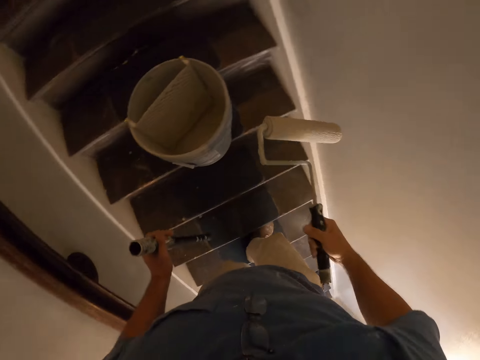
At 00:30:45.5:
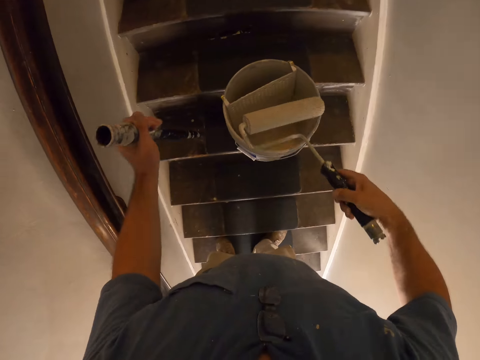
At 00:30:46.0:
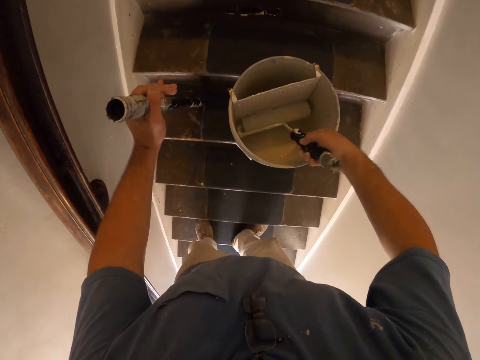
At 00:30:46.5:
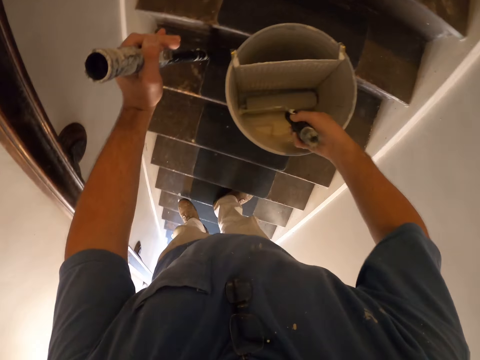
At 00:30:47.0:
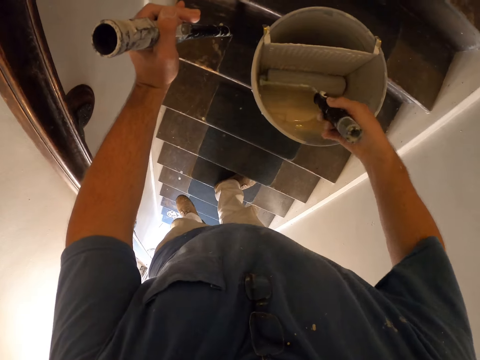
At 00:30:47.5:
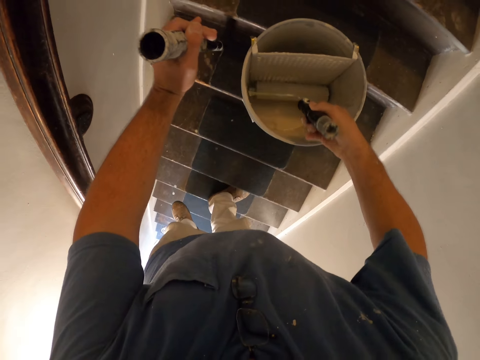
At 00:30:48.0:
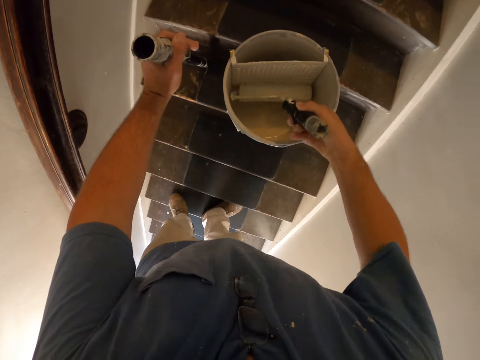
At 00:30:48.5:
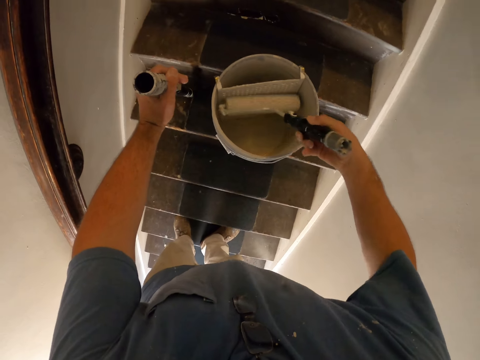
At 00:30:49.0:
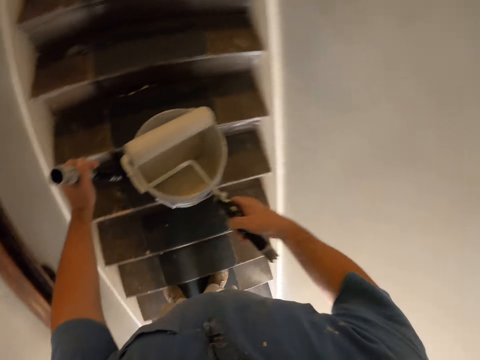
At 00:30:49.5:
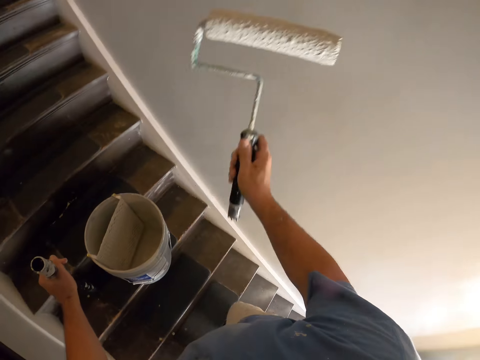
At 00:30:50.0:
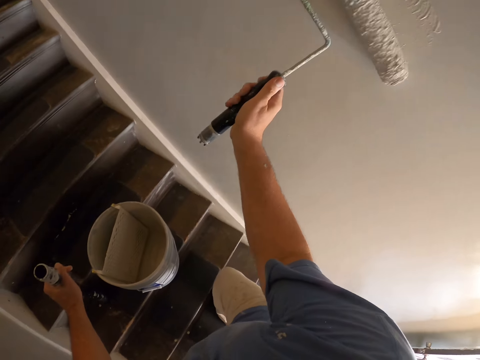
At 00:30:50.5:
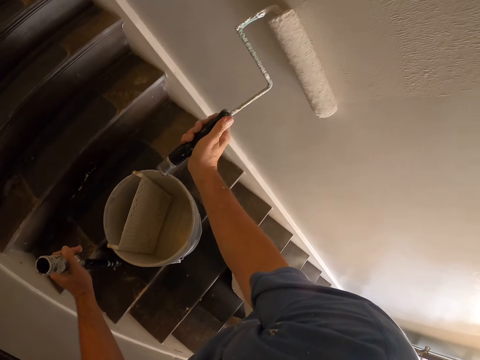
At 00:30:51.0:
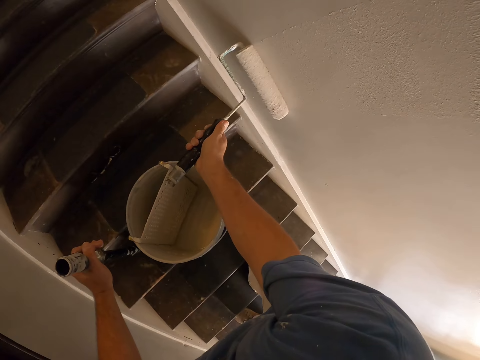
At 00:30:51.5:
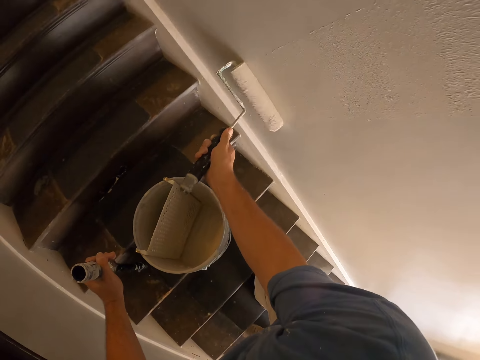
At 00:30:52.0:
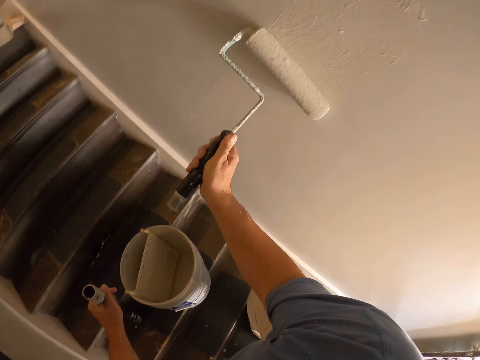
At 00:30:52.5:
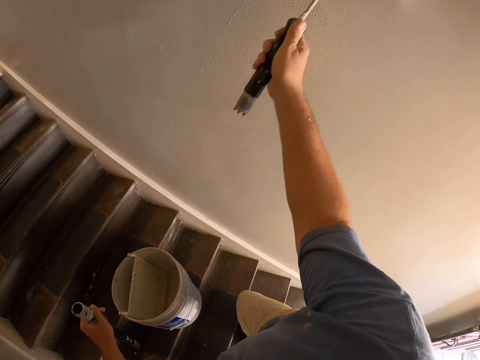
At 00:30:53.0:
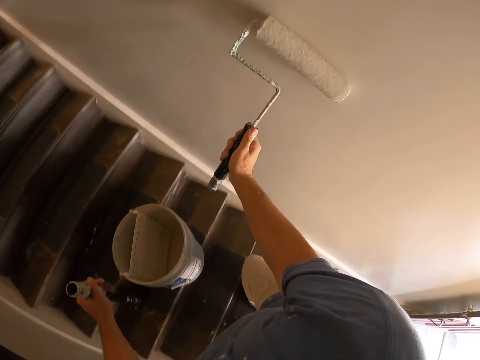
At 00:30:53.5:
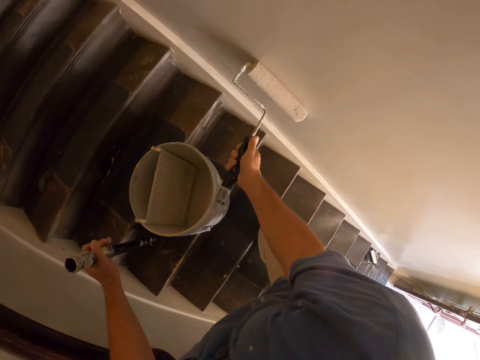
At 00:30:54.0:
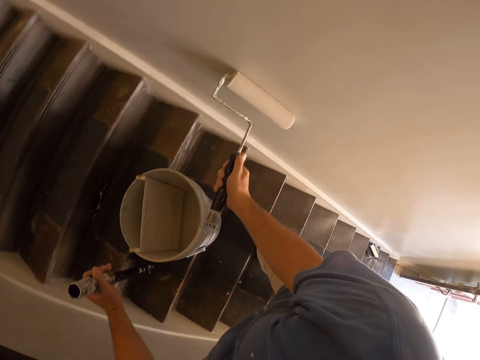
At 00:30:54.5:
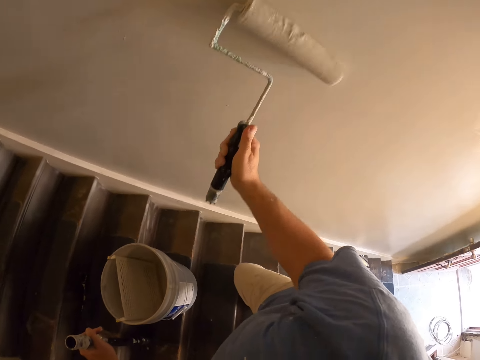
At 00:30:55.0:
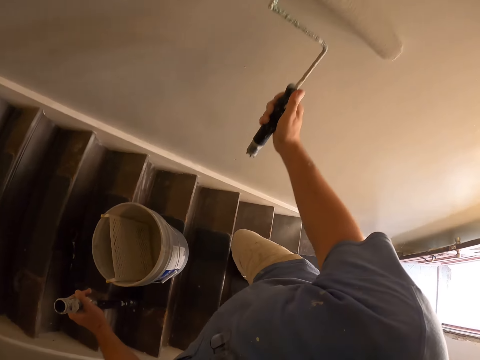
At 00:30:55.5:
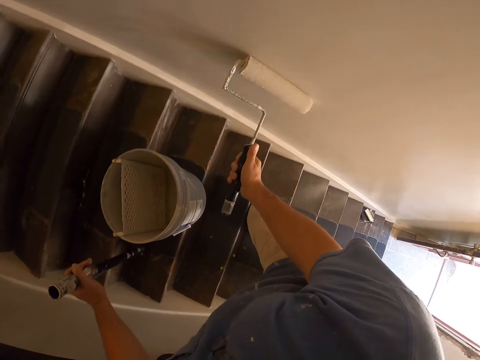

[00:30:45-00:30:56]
The camera wearer dips the paint roller into the paint container. They paint the wall of the room with the paint roller.

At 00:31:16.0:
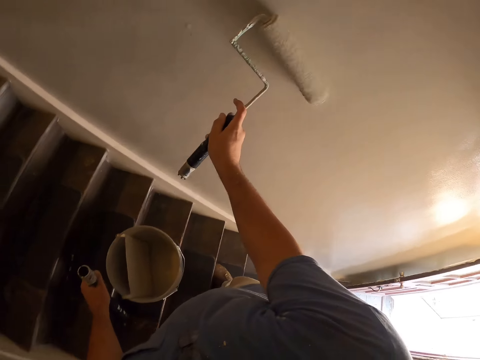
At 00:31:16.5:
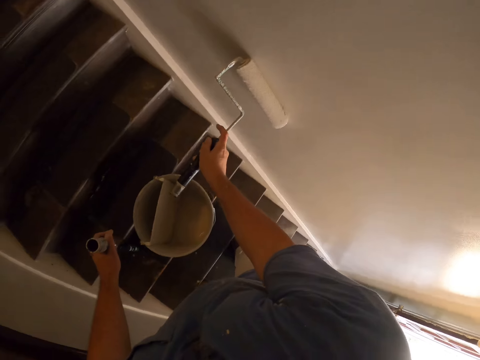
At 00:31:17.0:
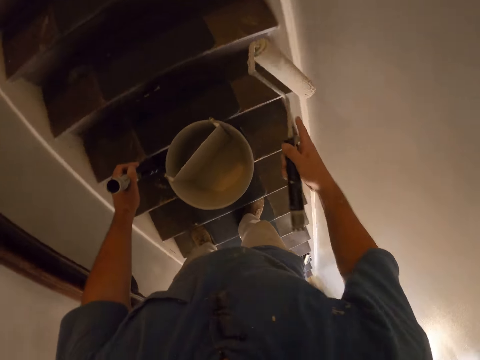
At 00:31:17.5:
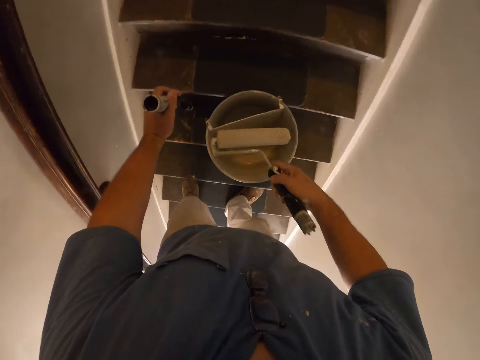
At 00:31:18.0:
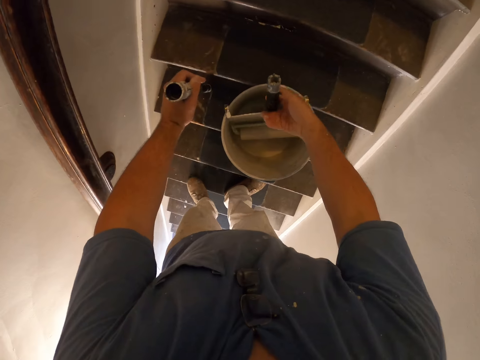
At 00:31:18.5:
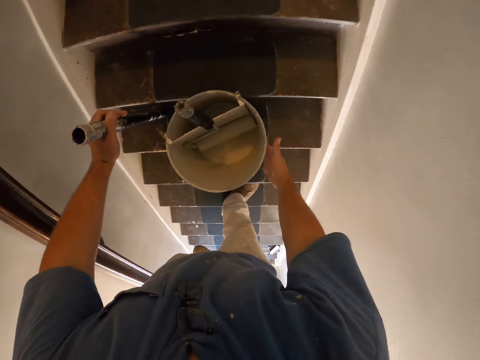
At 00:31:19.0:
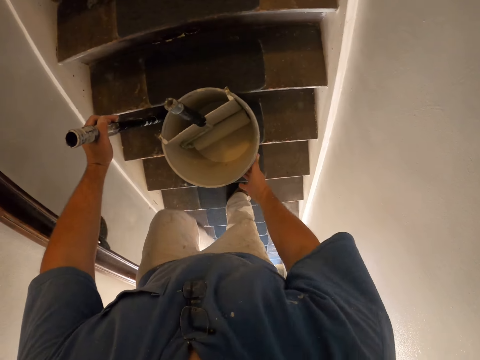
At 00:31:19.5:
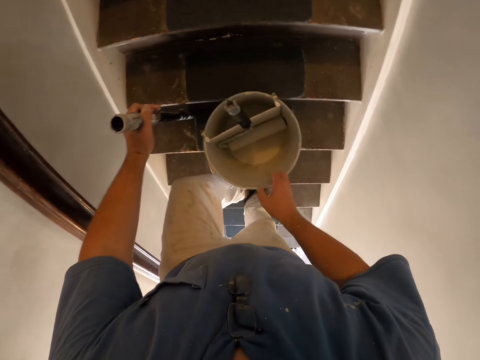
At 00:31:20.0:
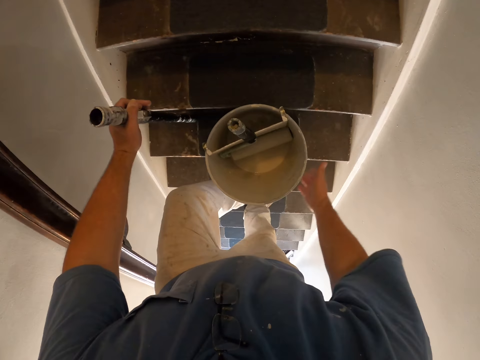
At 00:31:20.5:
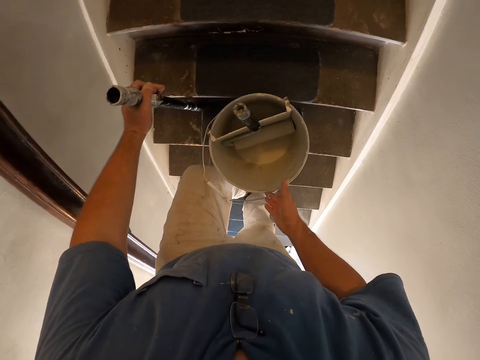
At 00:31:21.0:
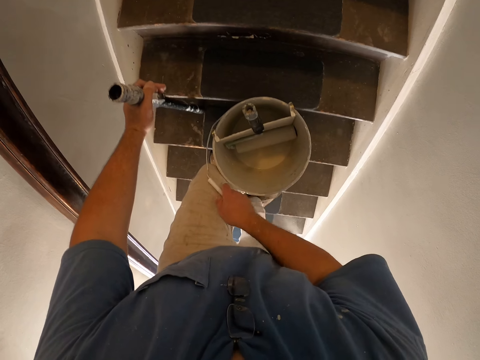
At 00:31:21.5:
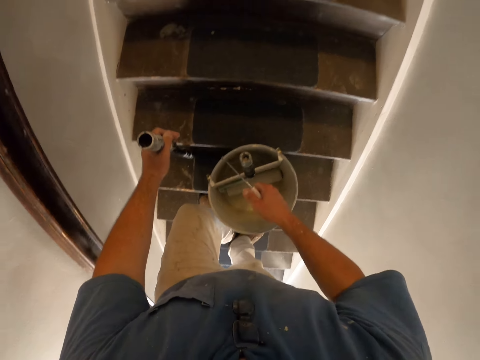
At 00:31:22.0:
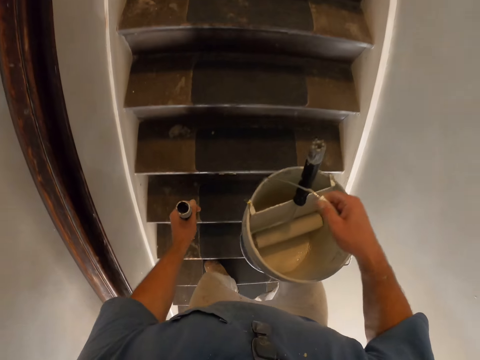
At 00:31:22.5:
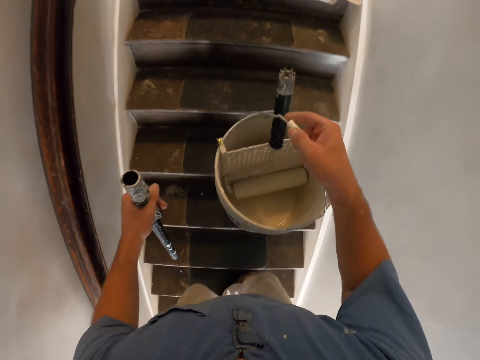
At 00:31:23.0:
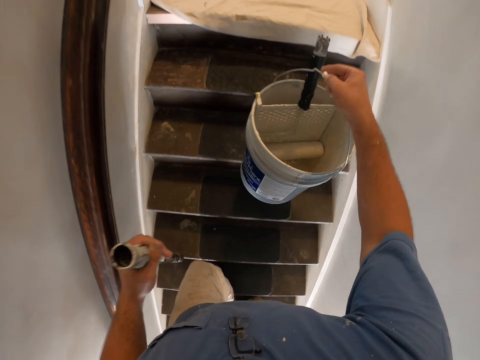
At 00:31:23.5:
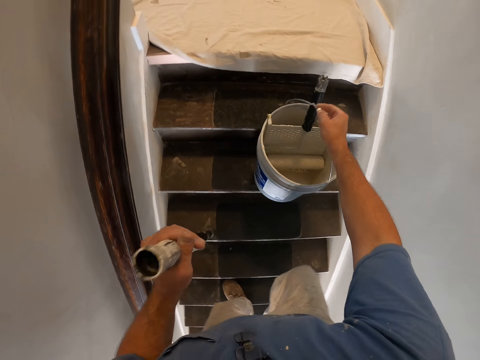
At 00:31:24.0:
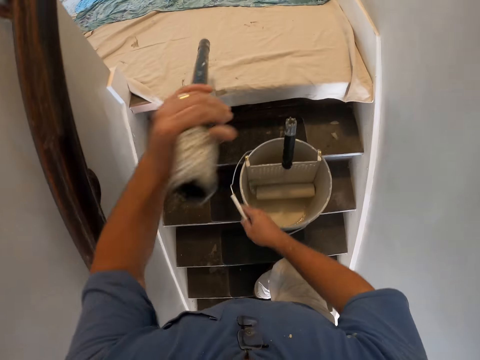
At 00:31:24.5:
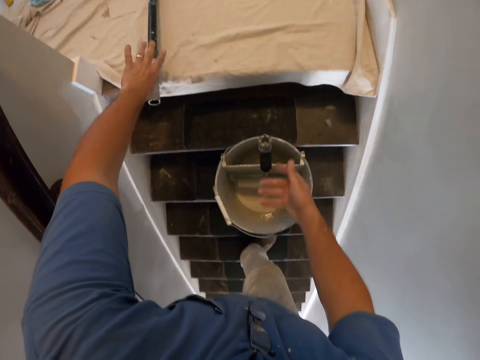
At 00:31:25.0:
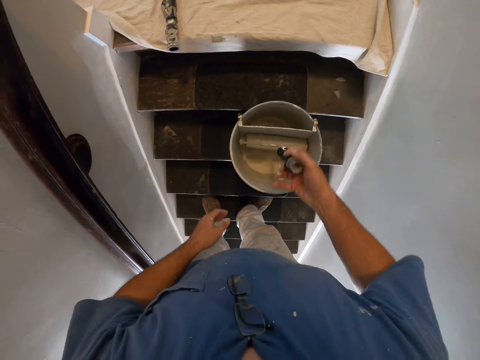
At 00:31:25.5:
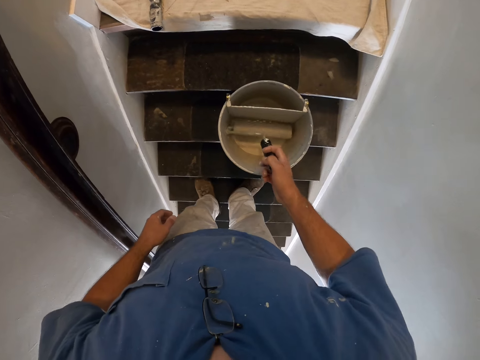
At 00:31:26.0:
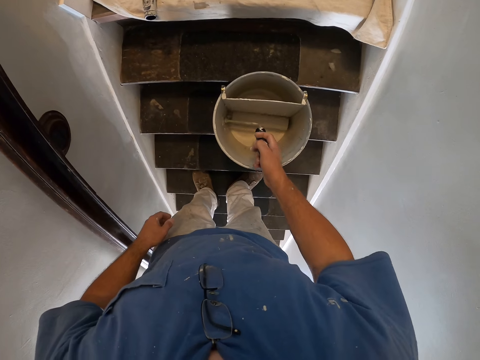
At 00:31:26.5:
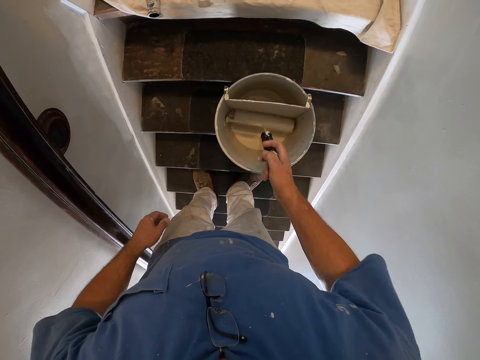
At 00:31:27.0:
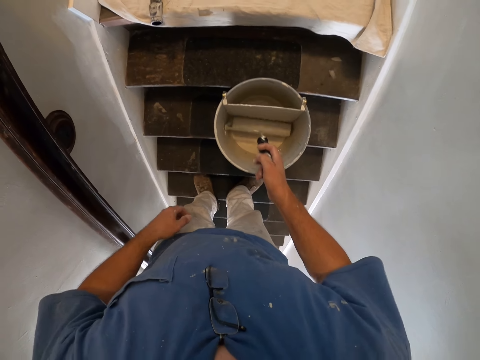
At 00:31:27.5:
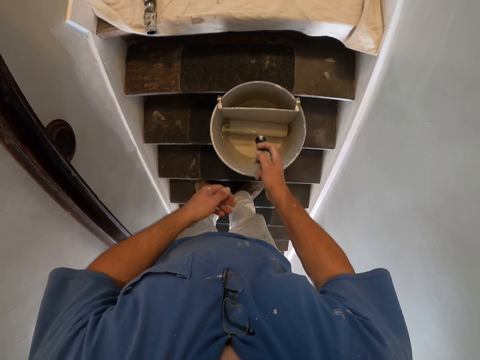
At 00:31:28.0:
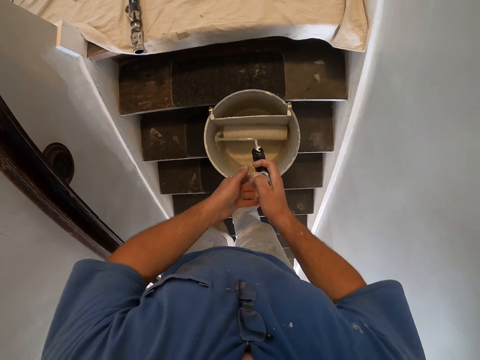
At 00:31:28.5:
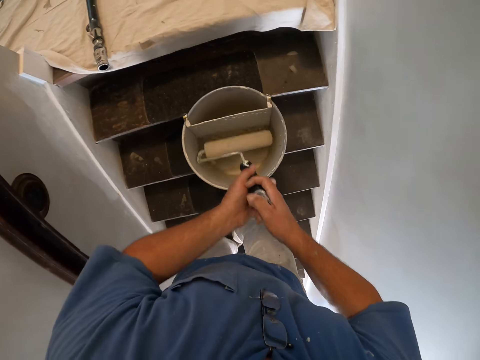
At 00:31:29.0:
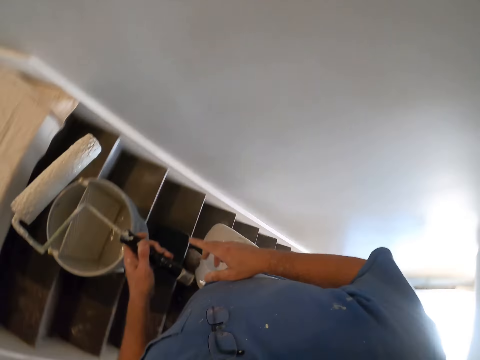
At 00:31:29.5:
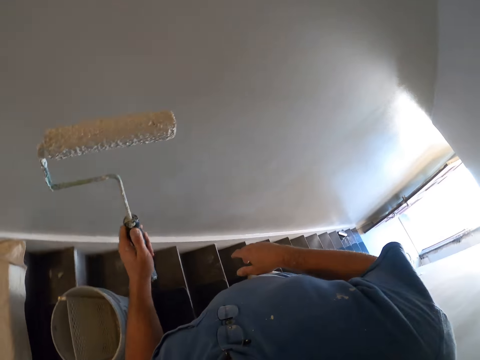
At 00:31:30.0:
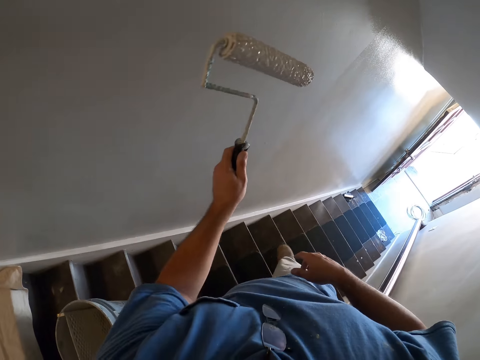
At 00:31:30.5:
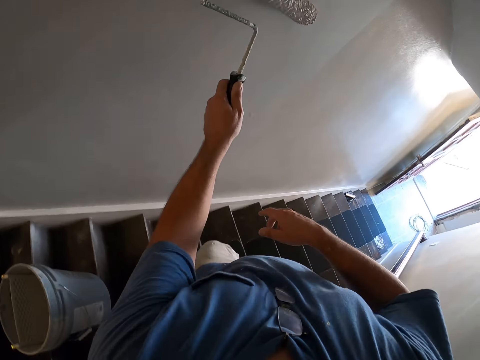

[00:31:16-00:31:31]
The camera wearer drops the paint roller inside the paint container. They dip the paint roller in the bucket. They carry the paint container, walk up the staircase and put the paint container on one of the staircase steps. They put down the paint roller handle on the floor. They get more paint from the paint container. They hold the paint roller. They hold the paint roller with both hands. They hold the paint roller with one hand. They move down the staircase.
